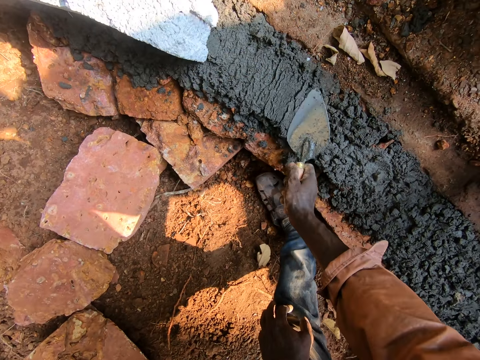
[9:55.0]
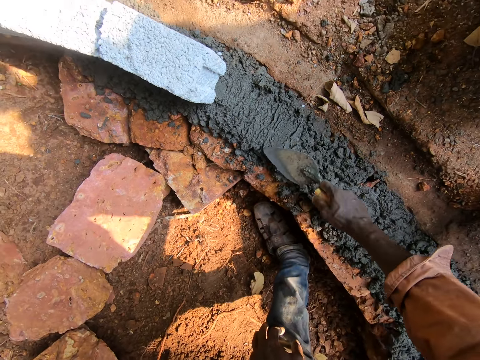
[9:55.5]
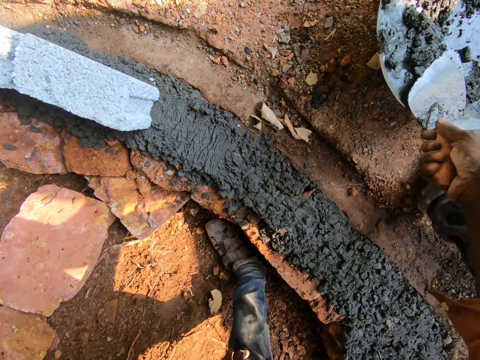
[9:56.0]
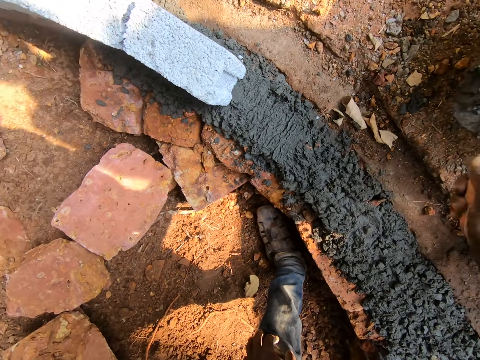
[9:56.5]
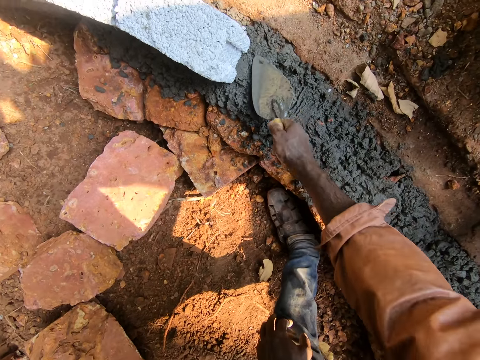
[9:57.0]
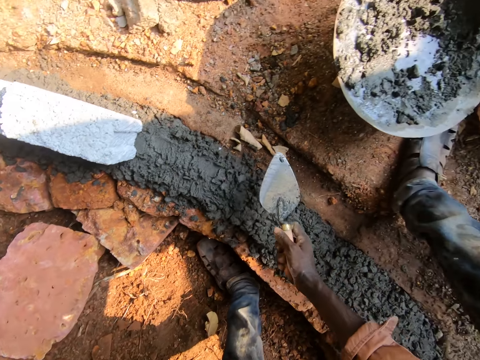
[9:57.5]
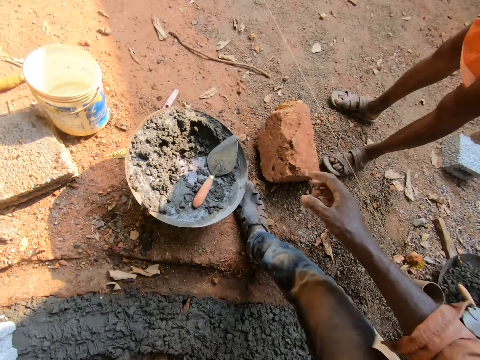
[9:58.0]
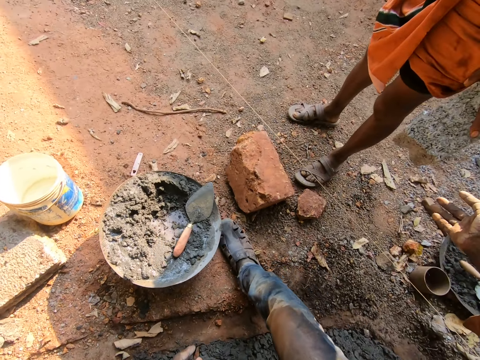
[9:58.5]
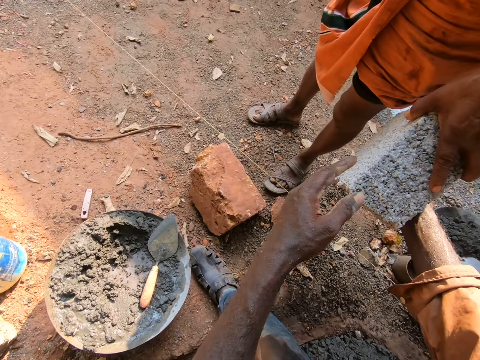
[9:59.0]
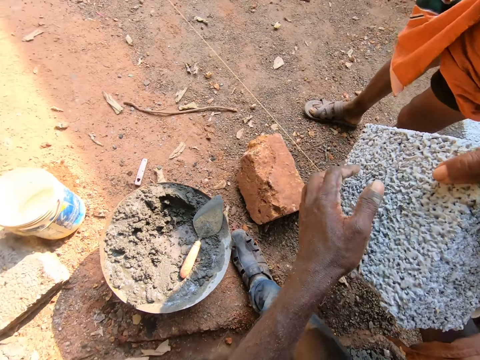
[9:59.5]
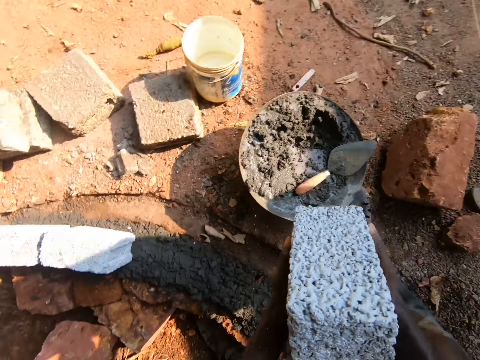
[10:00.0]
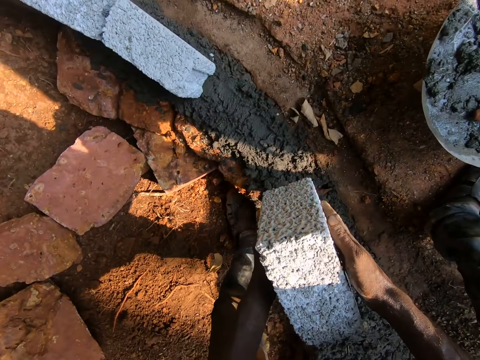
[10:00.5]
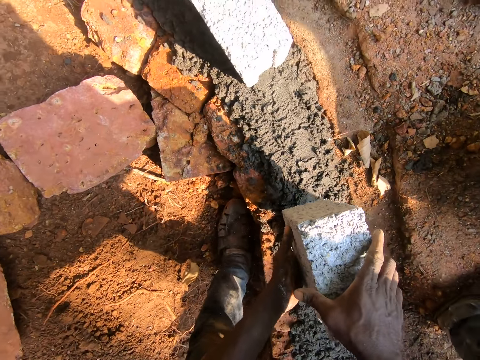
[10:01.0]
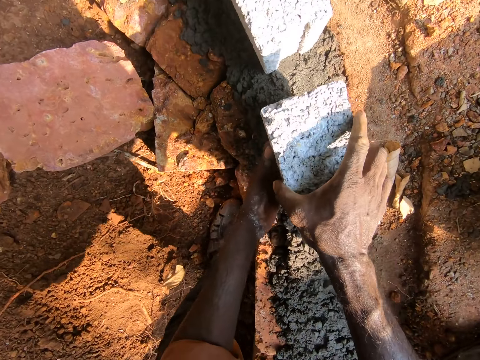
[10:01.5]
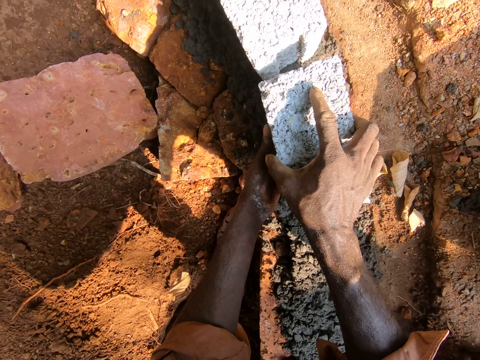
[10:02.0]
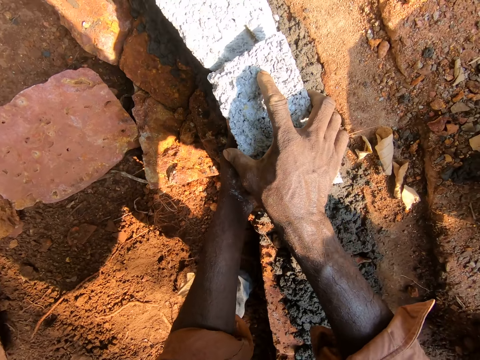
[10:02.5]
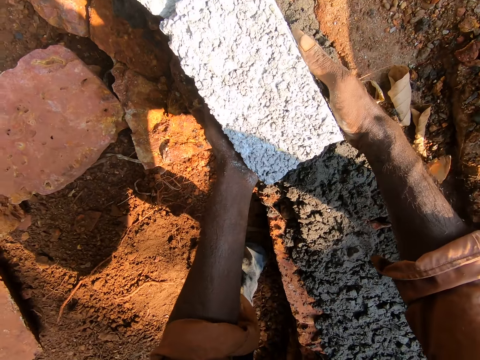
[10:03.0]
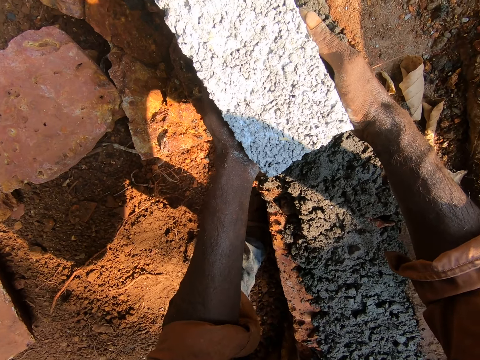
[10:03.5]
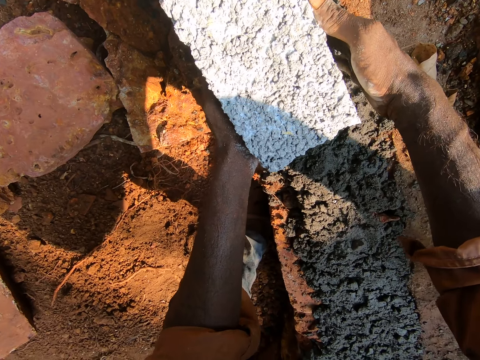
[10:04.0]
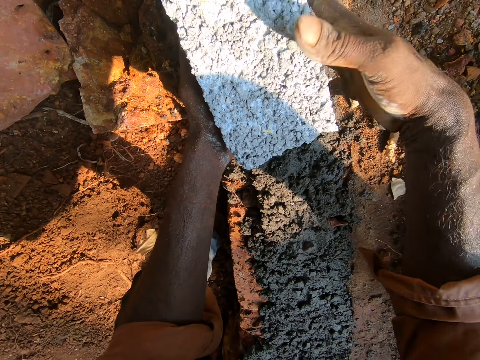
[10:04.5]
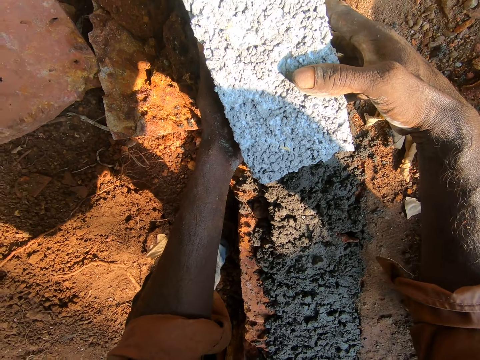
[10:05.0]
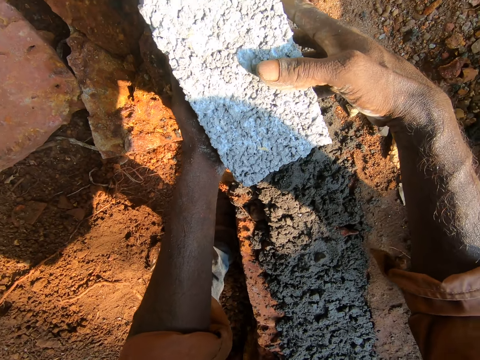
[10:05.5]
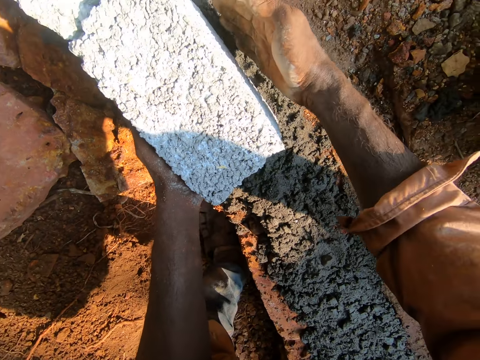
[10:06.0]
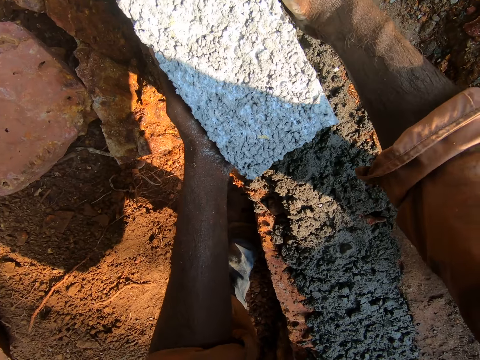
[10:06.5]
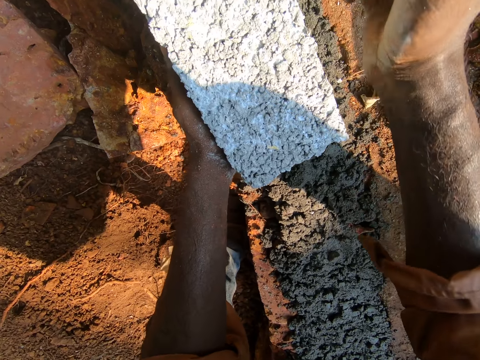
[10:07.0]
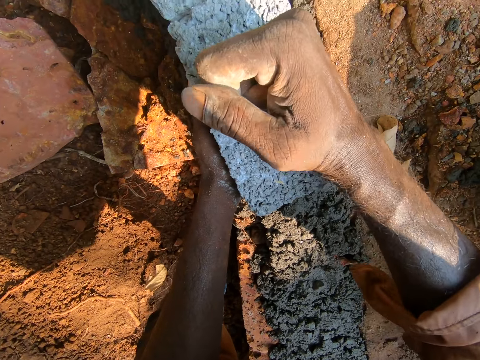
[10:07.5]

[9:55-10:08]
The camera wearer scoops concrete with a trowel. They spread the concrete with the trowel and drop the trowel in the bowl. They take a brick from a man. They put the brick in the furrow. They adjust the brick.

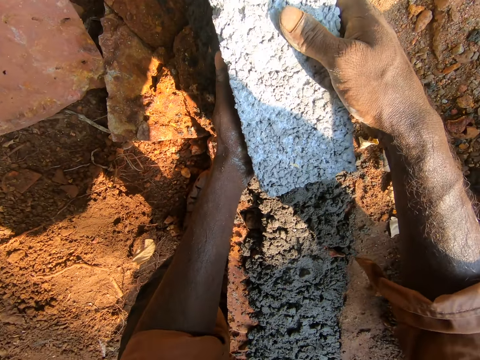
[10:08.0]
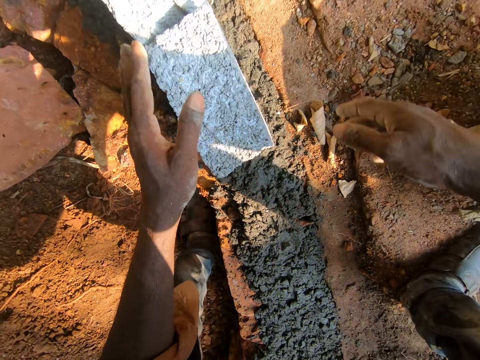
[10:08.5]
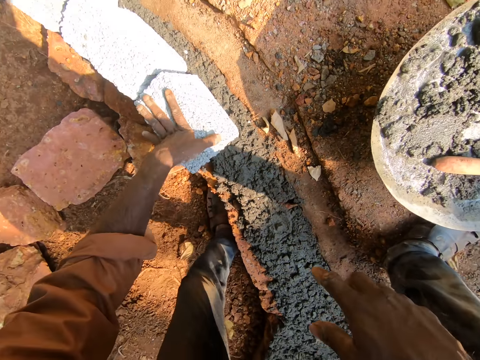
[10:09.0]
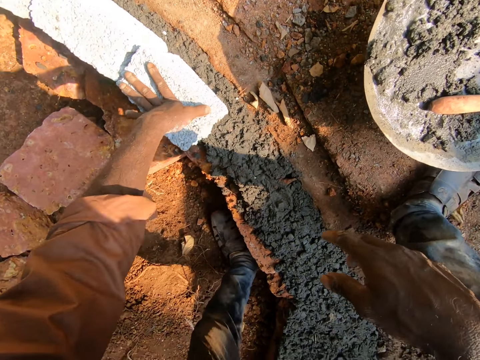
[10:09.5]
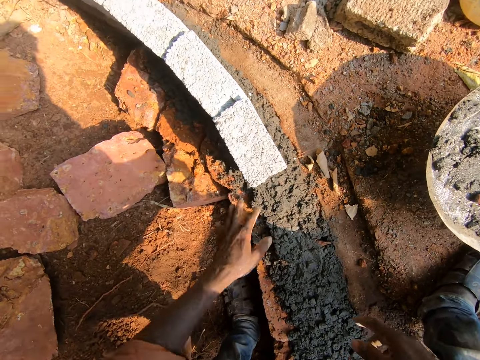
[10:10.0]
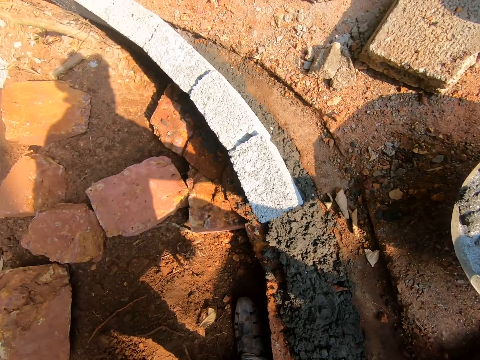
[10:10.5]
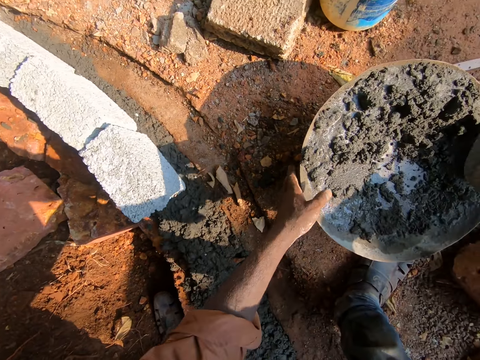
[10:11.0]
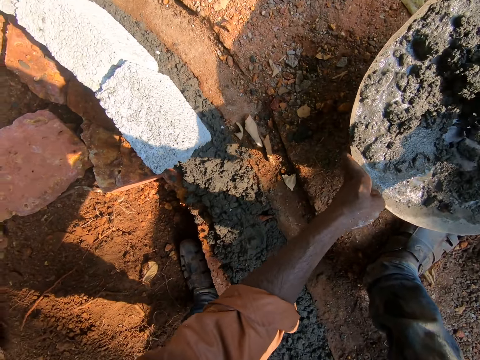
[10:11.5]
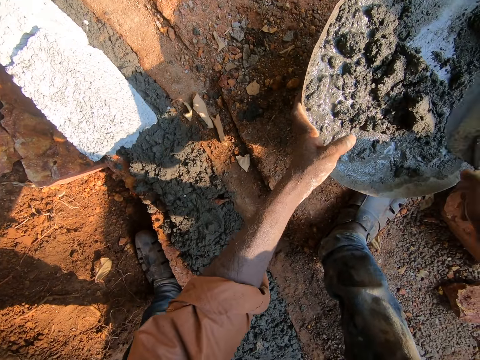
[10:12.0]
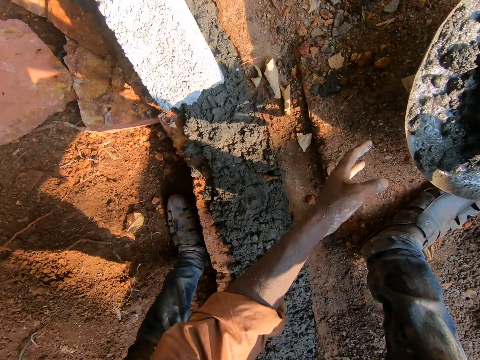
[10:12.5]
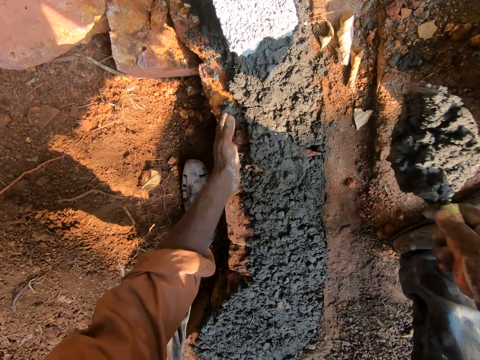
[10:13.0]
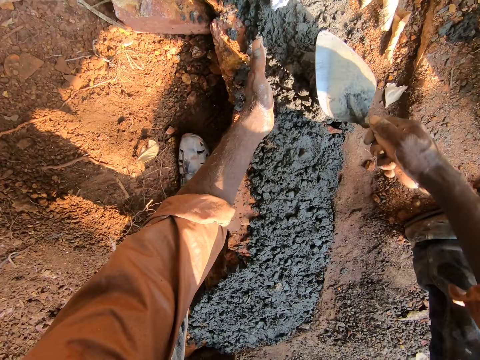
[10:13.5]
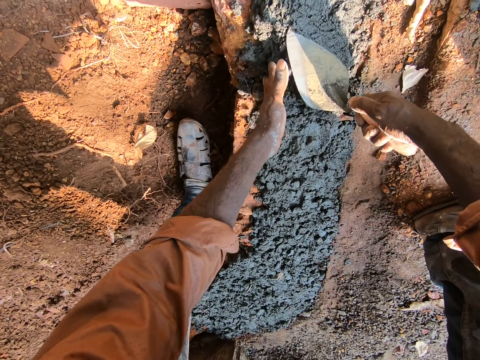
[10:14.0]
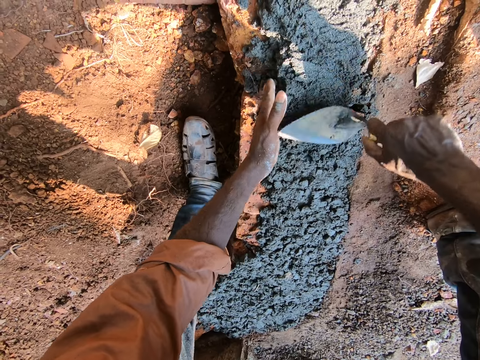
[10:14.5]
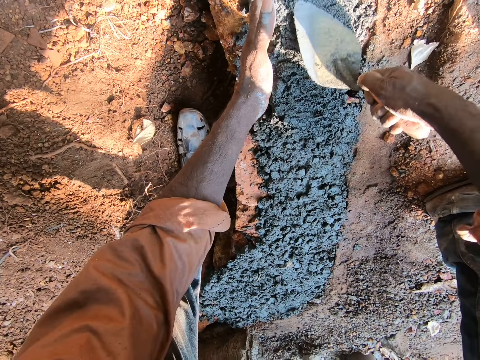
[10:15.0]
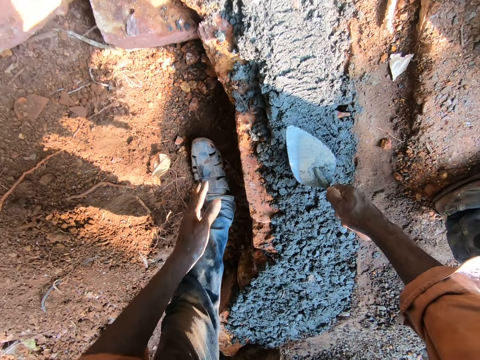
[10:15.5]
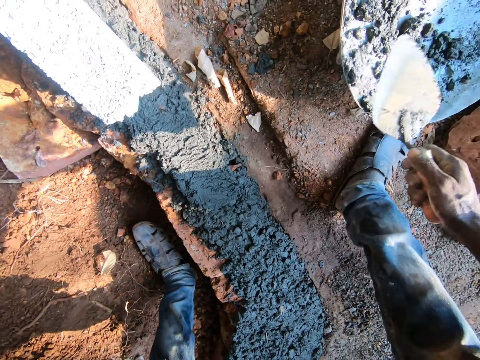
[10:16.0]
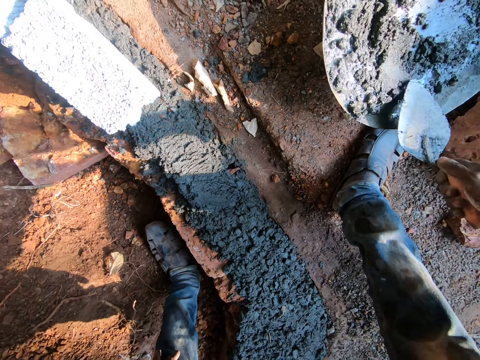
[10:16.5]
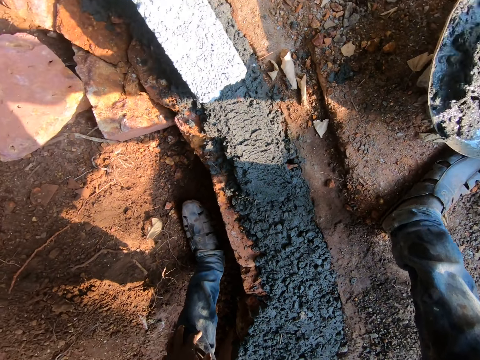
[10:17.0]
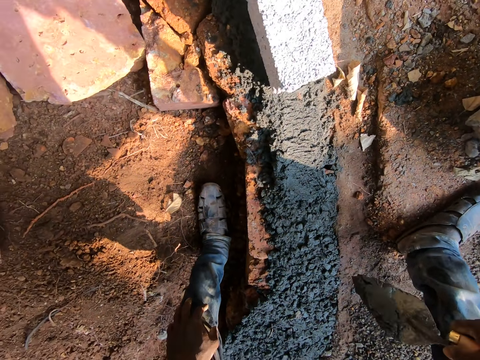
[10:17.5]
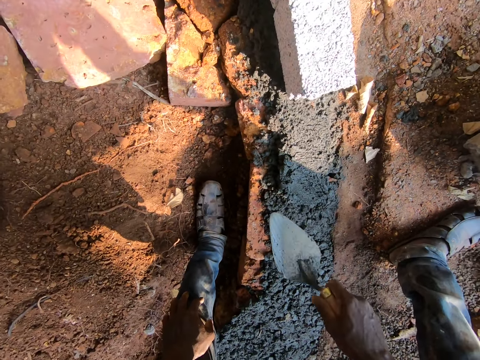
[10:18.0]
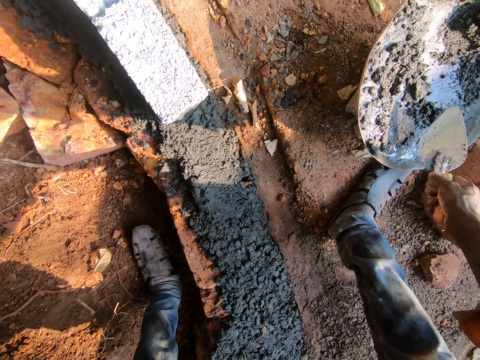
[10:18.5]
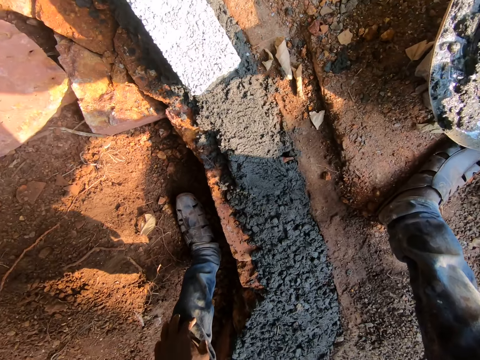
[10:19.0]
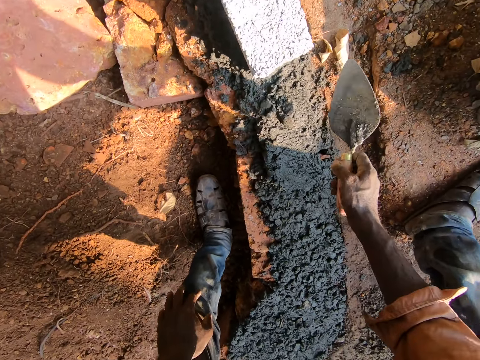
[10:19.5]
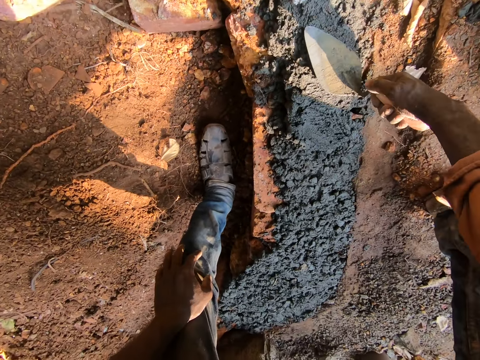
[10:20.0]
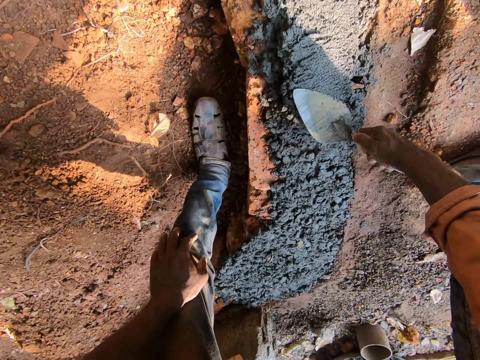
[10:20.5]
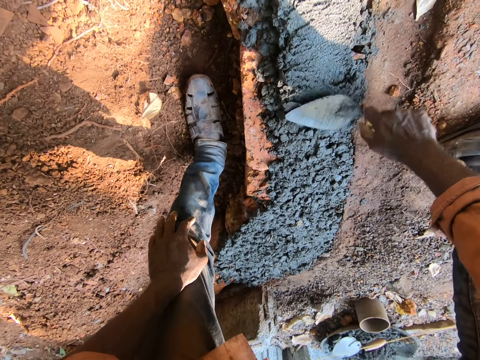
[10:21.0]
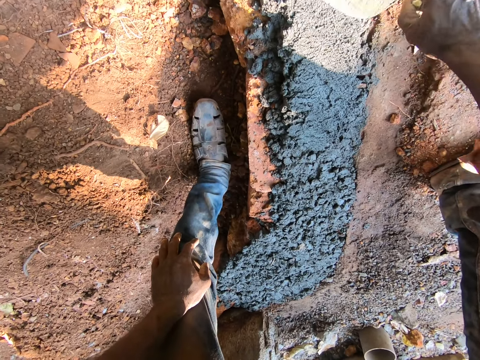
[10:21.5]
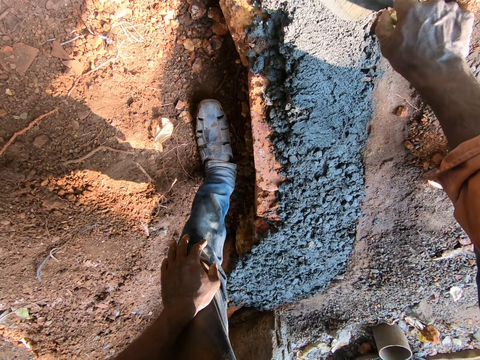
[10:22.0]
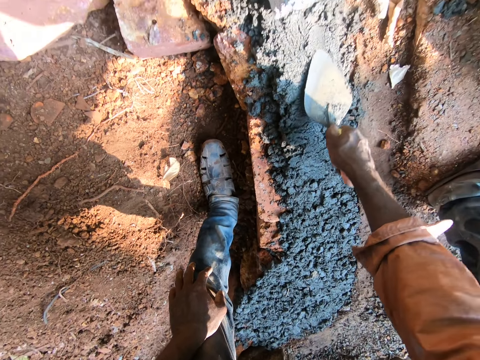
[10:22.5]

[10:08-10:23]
The camera wearer scoops concrete with a trowel. They pour the concrete in the furrow. They spread the concrete on the ground with the trowel. They put a brick on the cement. They scoop concrete with the trowel. They pour the concrete in the furrow. They scoop concrete with the trowel. They pour the concrete in the furrow. They spread the concrete on the ground with the trowel.
